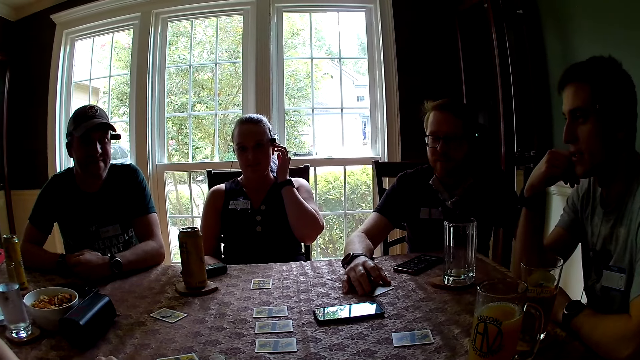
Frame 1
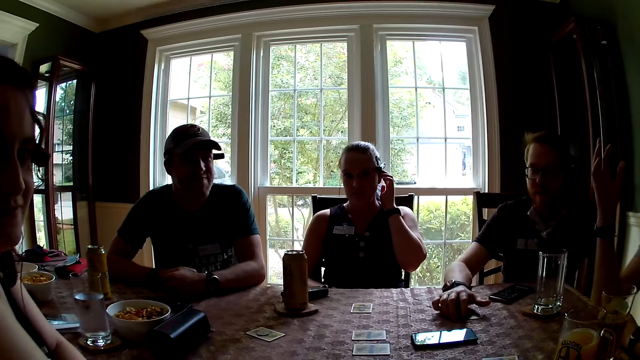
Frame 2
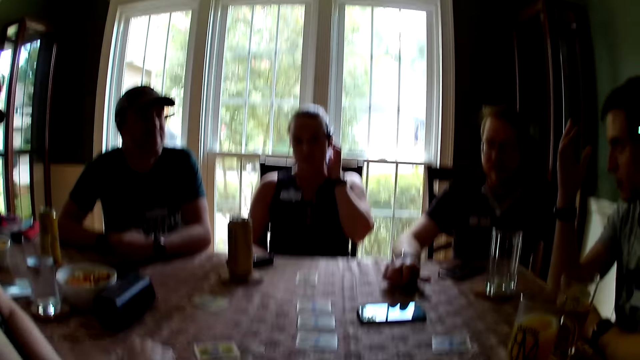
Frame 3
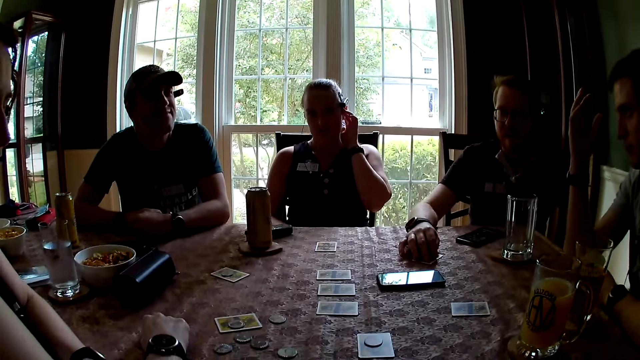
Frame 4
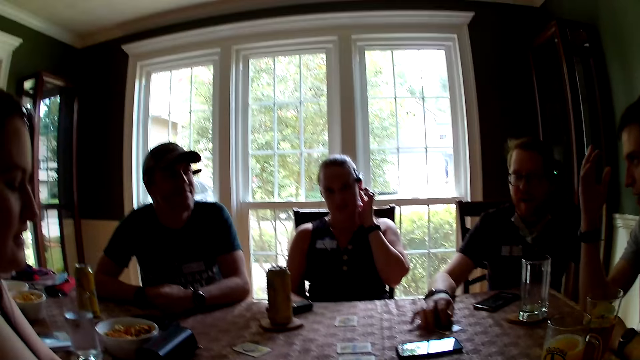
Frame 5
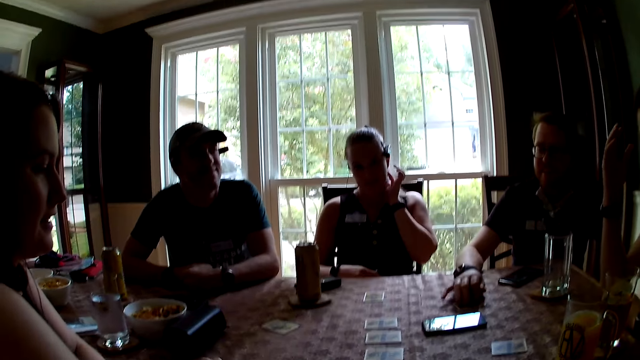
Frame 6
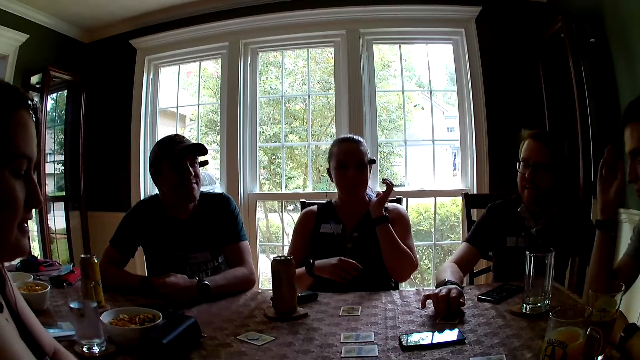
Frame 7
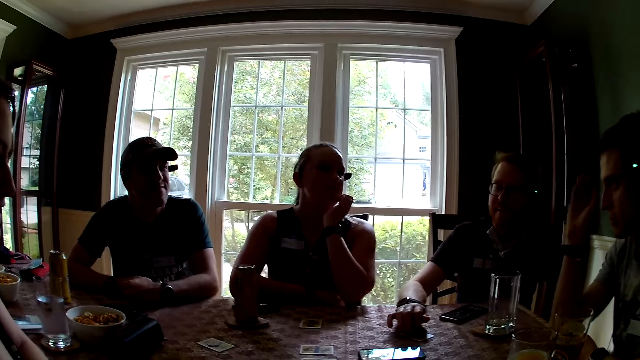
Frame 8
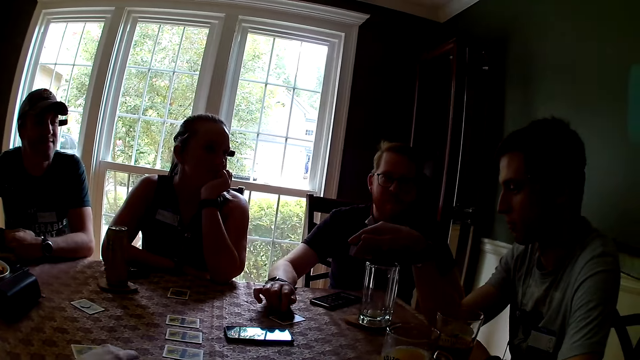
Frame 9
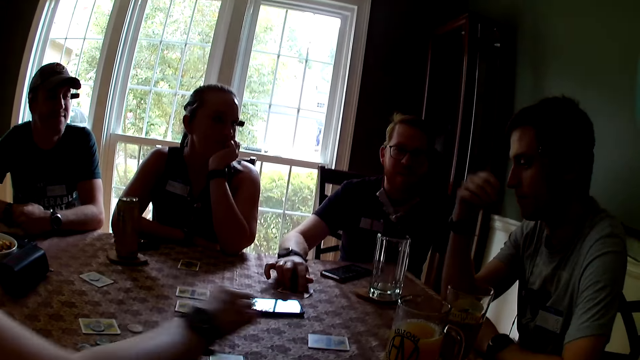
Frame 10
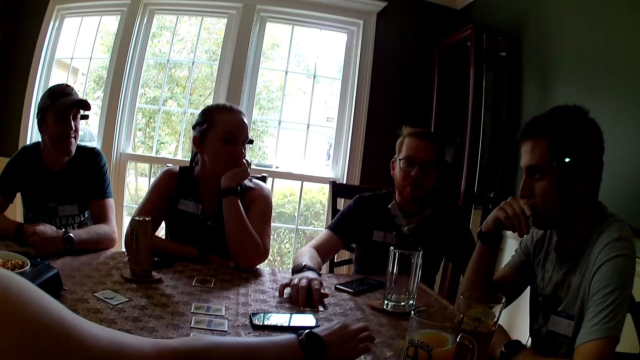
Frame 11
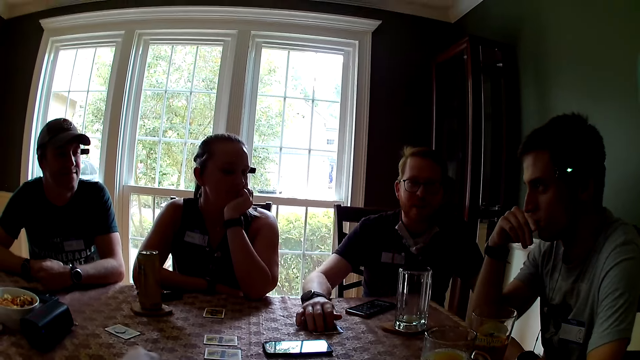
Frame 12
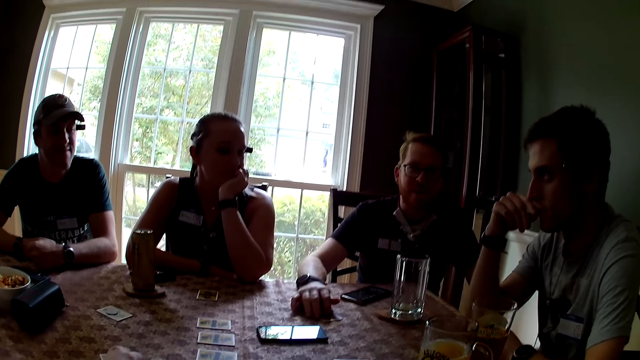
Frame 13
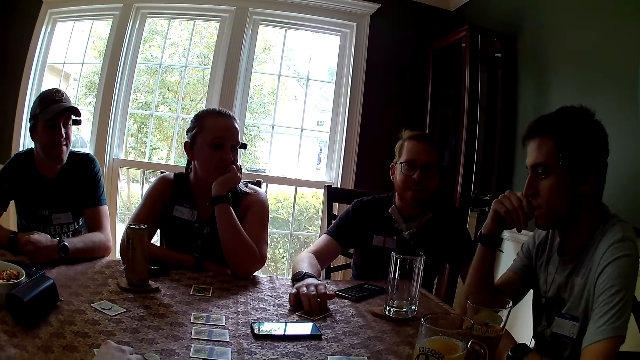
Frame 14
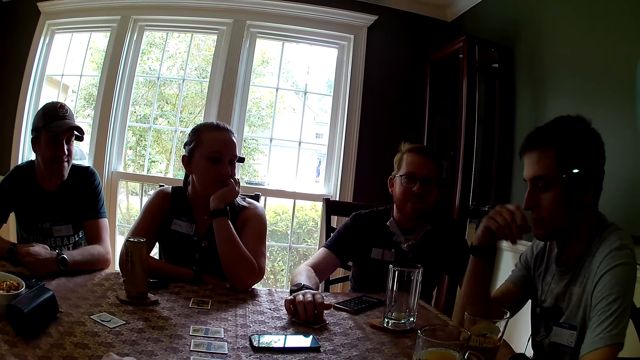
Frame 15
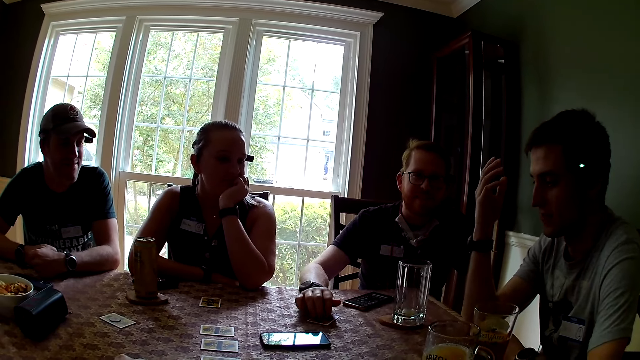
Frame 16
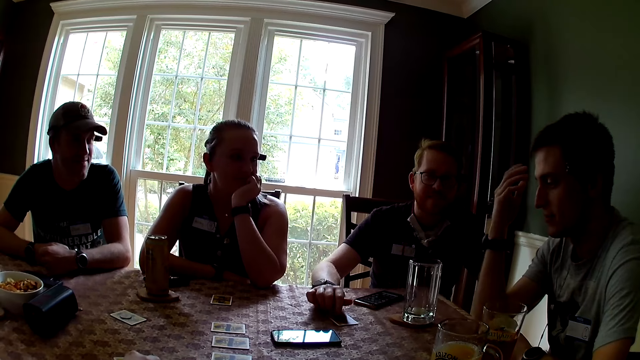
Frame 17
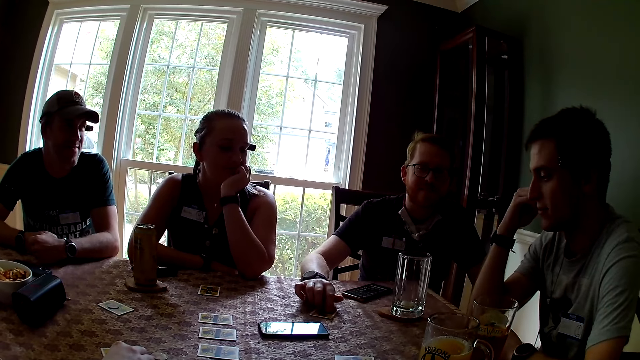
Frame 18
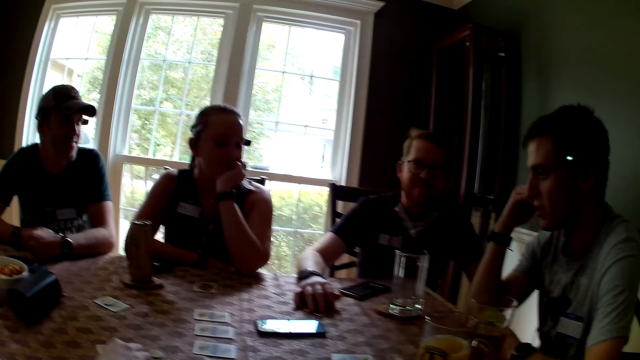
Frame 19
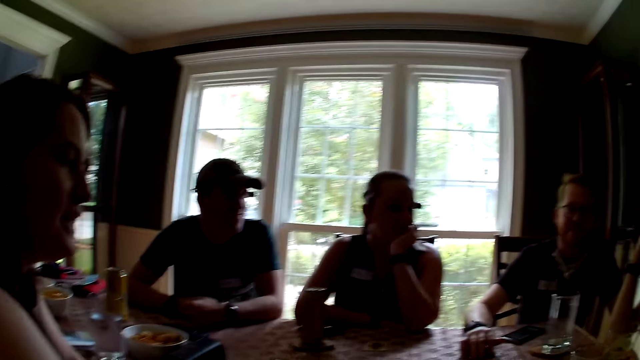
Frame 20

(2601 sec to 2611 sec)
The man adjusts the card on the table with his right hand. Another man speaks to the group of people.

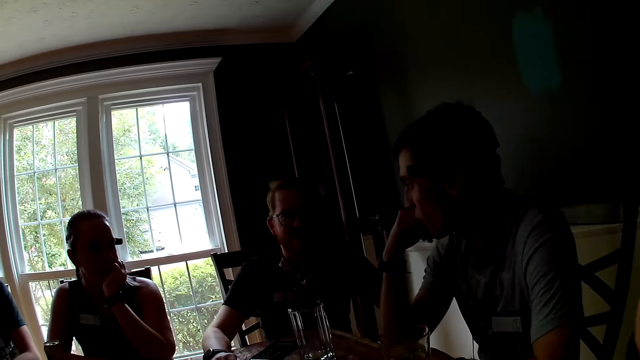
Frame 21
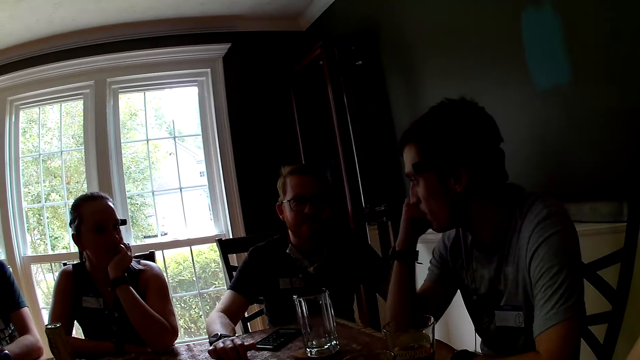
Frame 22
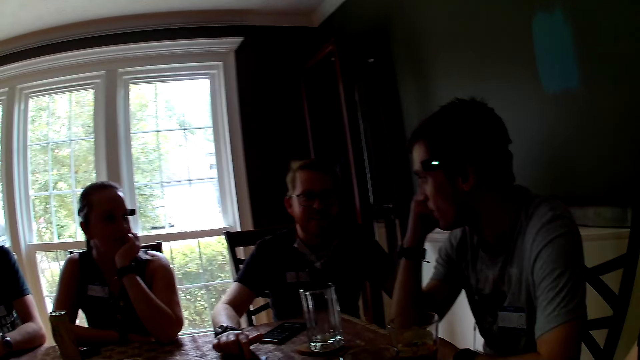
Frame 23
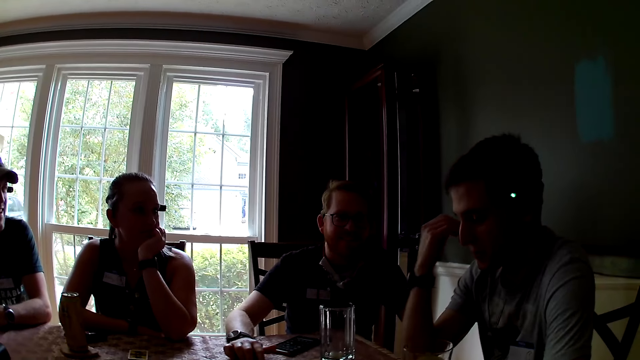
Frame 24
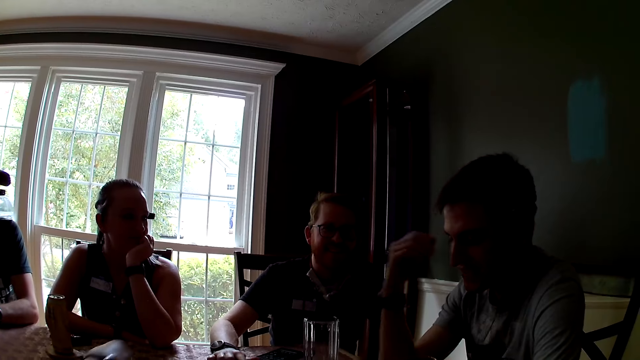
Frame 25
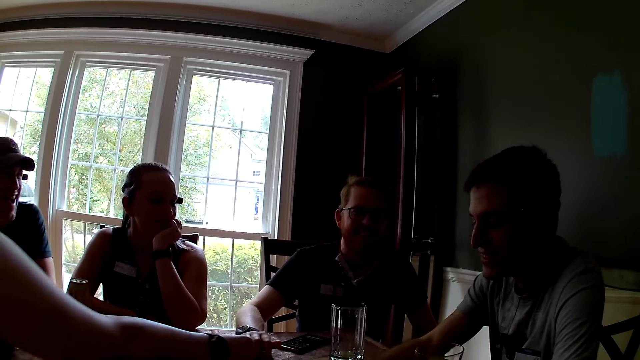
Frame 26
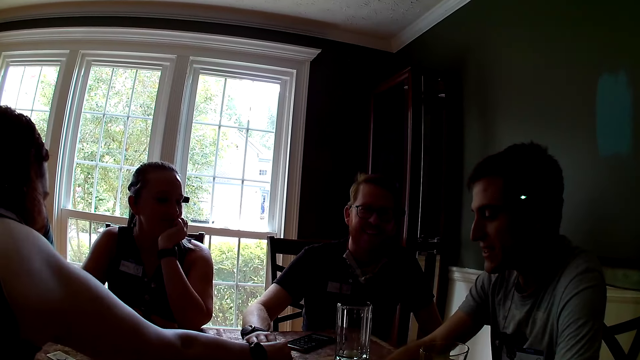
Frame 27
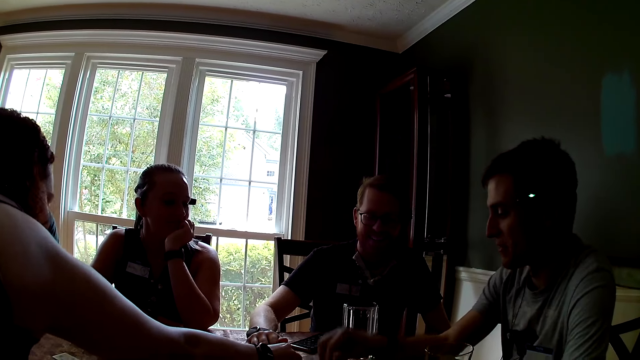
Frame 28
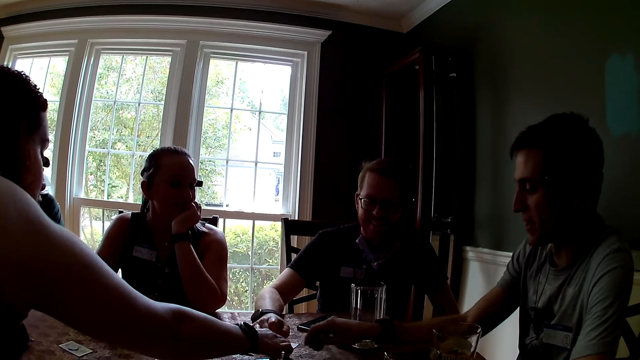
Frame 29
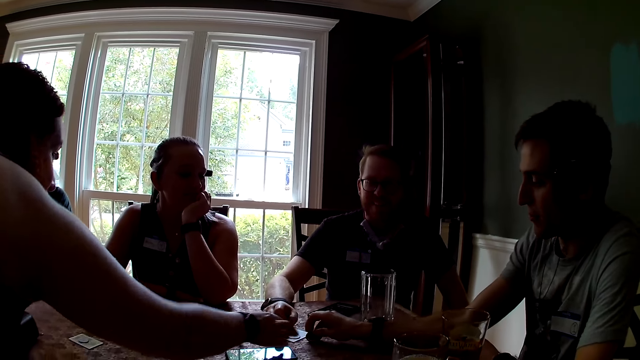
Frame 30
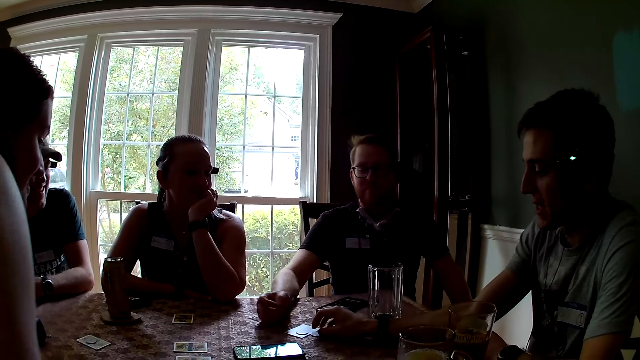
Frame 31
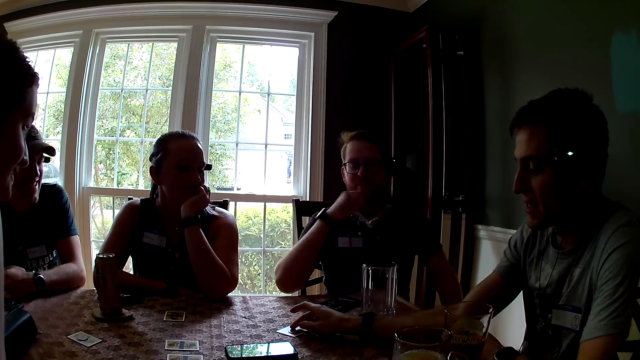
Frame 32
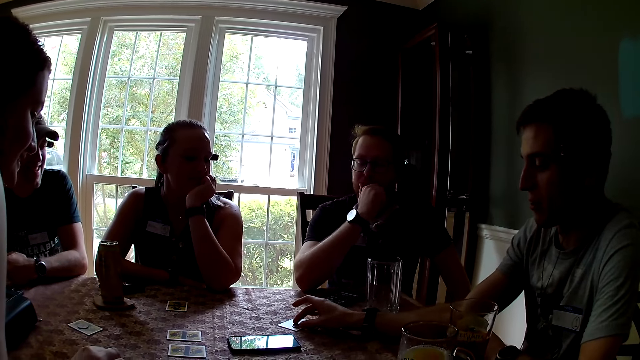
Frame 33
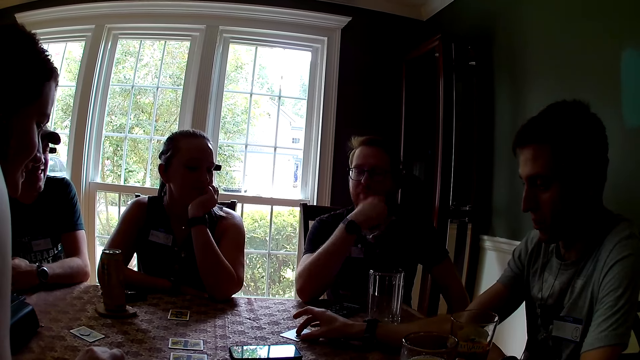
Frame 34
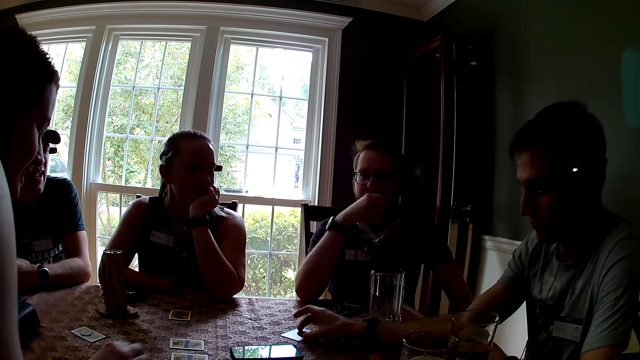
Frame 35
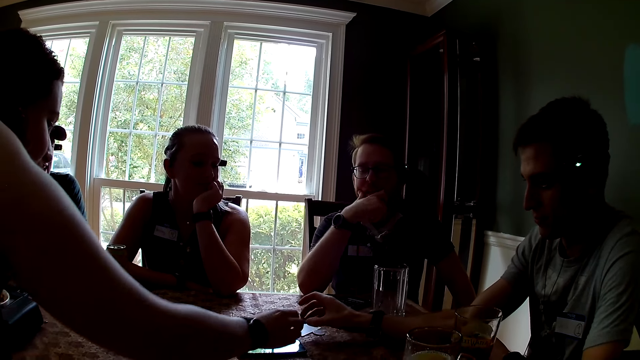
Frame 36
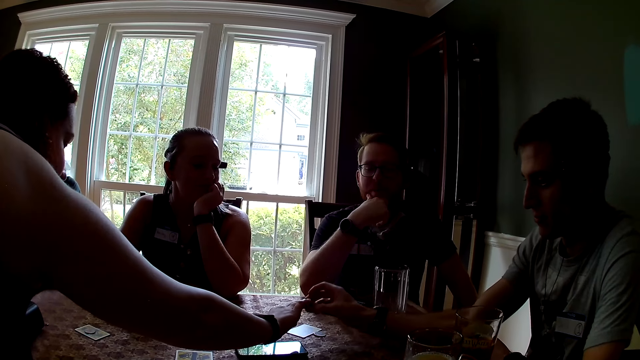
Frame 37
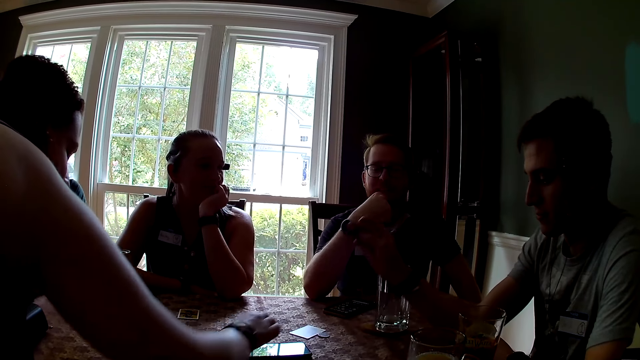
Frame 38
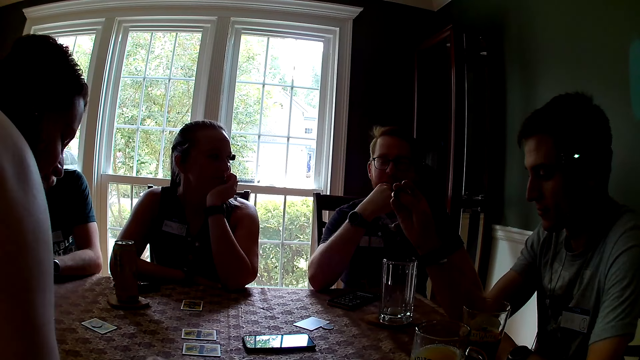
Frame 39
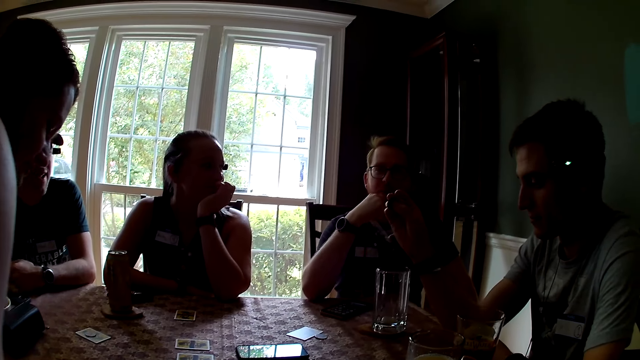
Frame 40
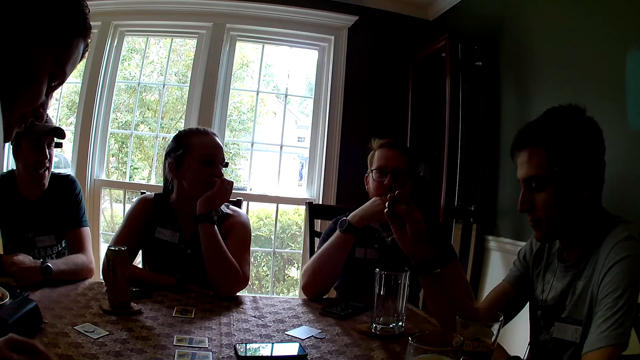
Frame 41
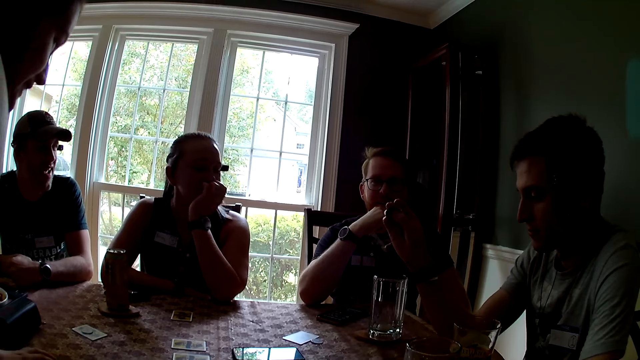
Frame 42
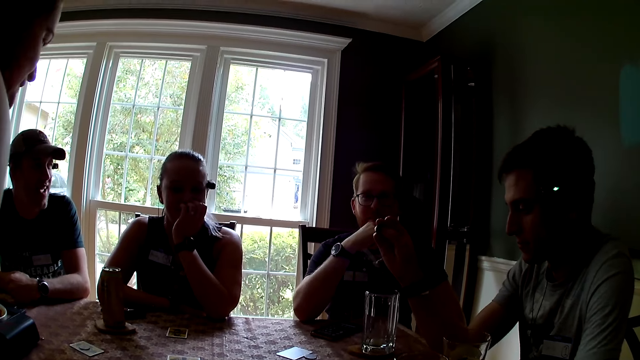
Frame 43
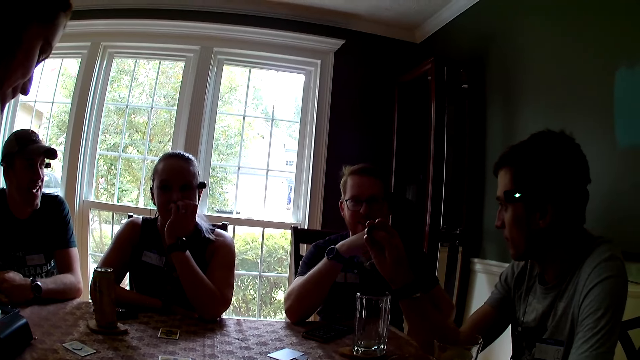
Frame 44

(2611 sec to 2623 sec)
A woman reaches out to the card with her hand. The man speaks to the group of people.
